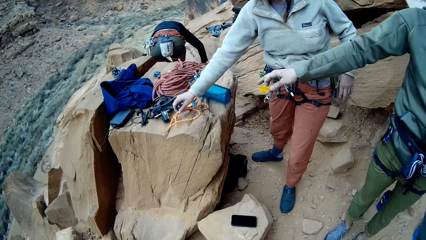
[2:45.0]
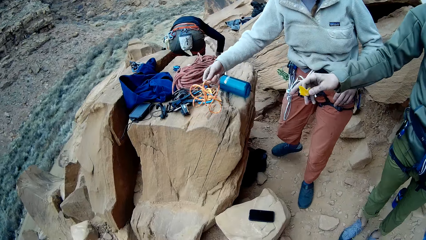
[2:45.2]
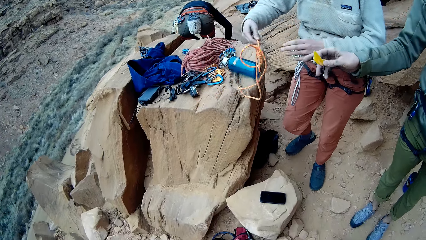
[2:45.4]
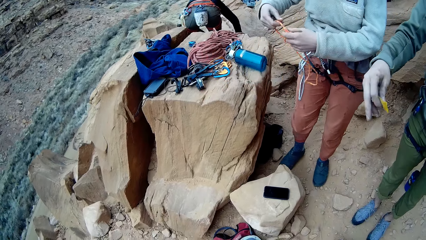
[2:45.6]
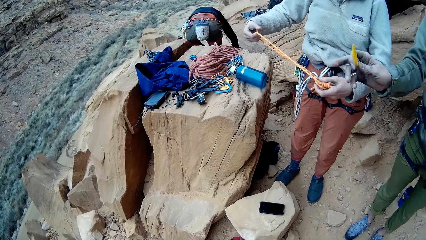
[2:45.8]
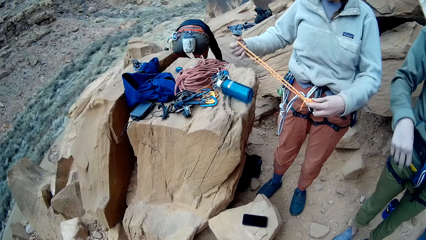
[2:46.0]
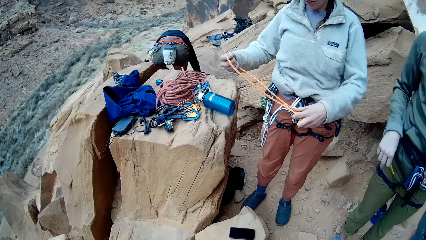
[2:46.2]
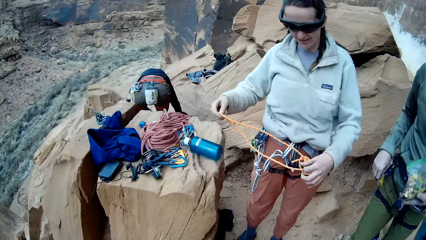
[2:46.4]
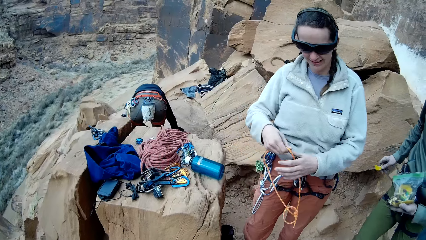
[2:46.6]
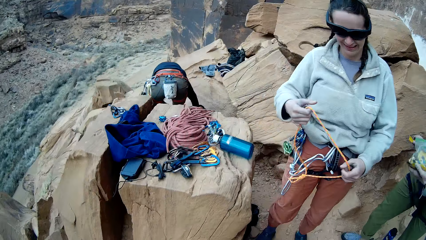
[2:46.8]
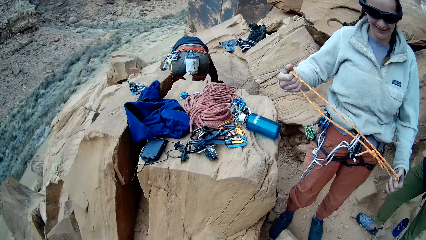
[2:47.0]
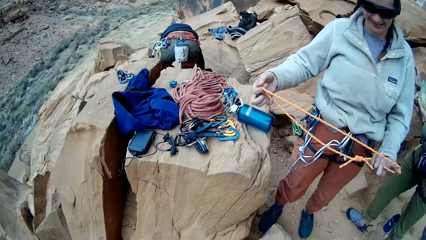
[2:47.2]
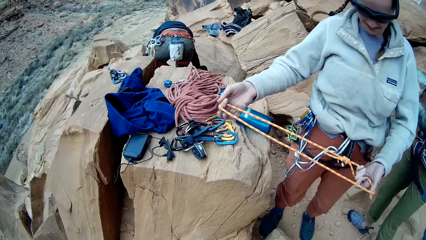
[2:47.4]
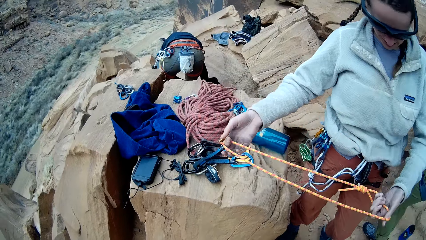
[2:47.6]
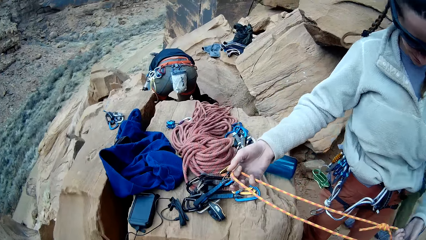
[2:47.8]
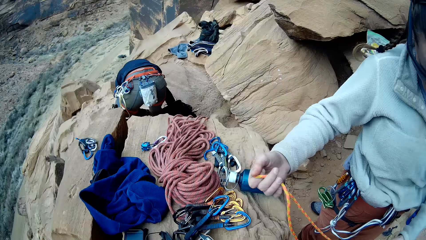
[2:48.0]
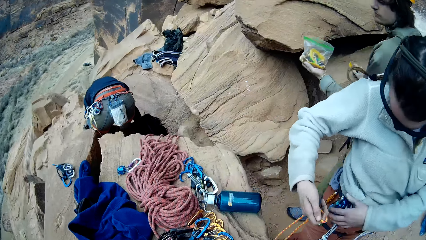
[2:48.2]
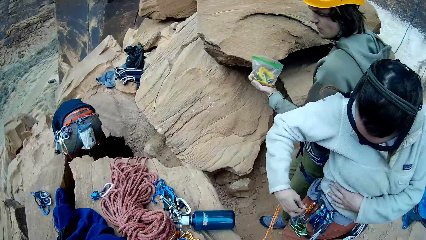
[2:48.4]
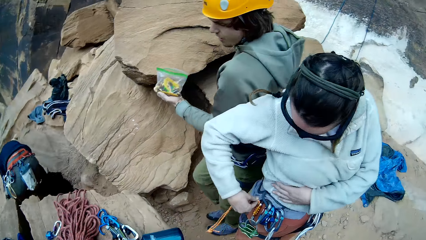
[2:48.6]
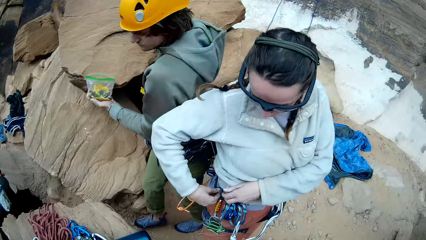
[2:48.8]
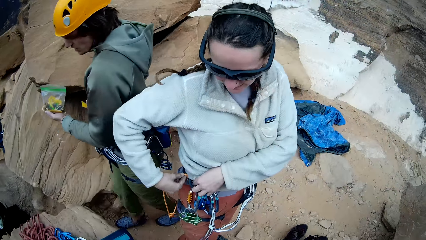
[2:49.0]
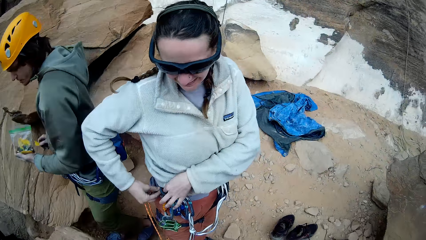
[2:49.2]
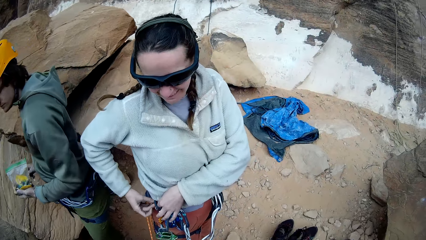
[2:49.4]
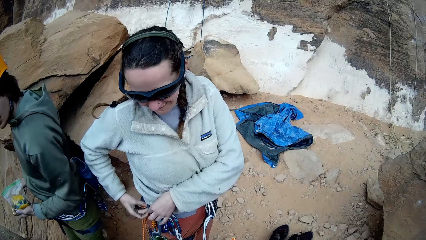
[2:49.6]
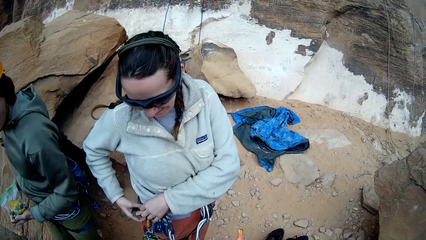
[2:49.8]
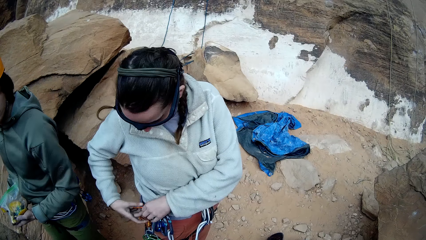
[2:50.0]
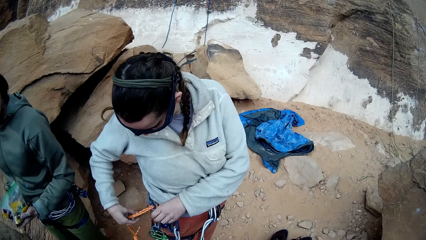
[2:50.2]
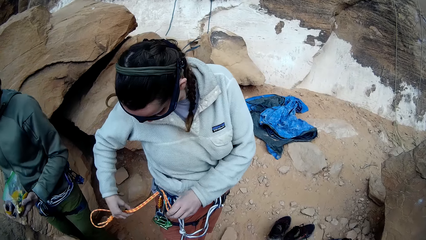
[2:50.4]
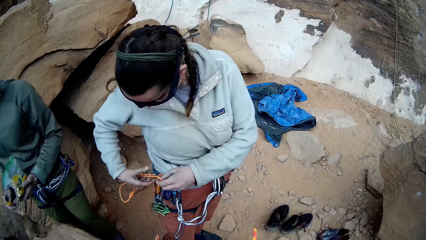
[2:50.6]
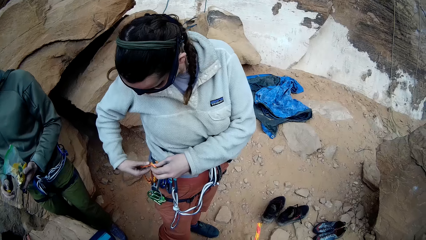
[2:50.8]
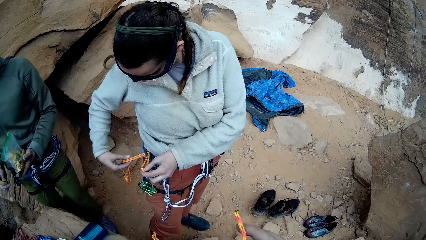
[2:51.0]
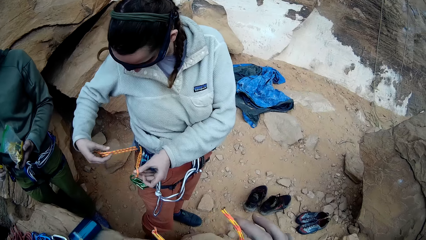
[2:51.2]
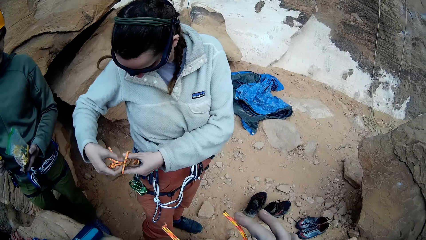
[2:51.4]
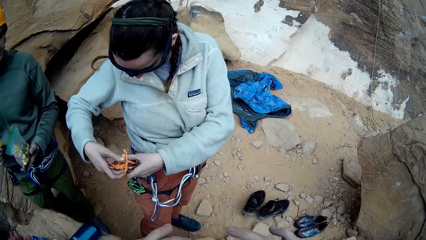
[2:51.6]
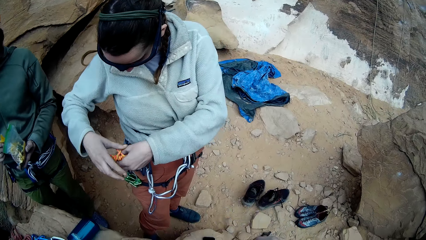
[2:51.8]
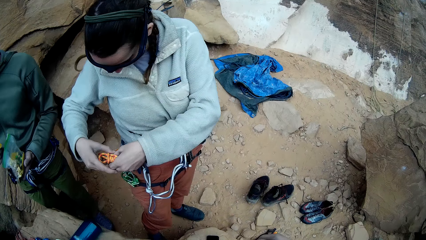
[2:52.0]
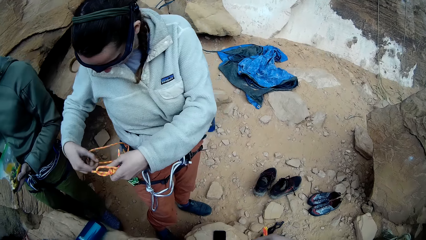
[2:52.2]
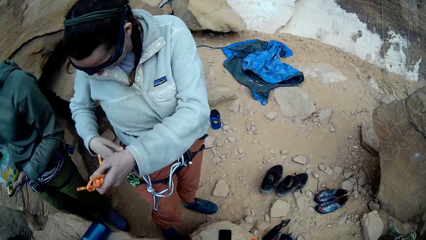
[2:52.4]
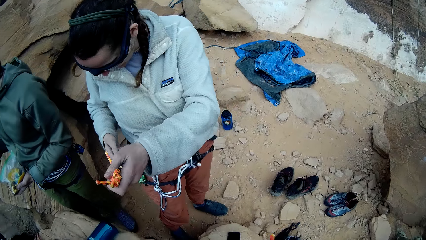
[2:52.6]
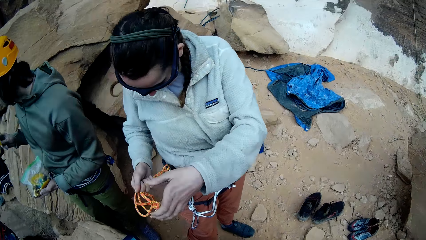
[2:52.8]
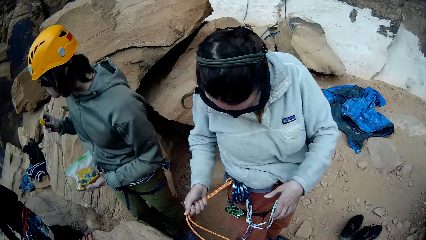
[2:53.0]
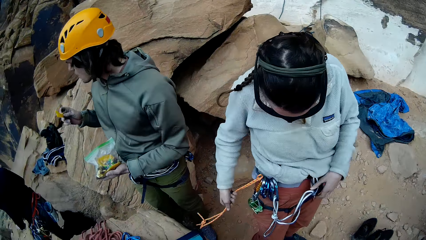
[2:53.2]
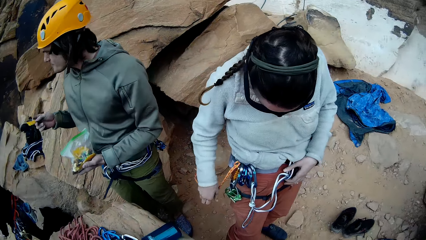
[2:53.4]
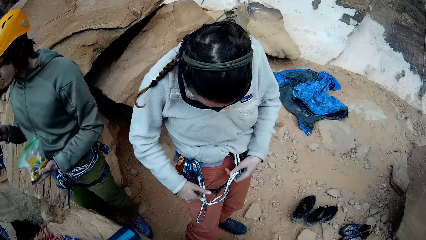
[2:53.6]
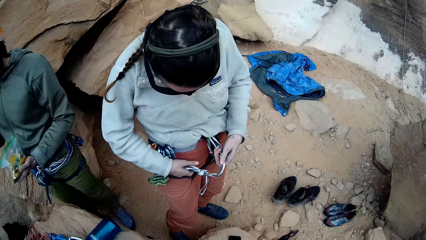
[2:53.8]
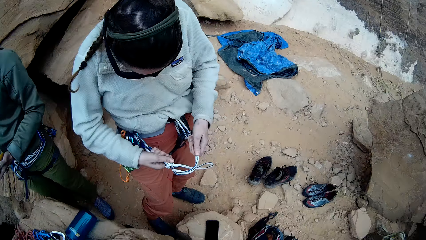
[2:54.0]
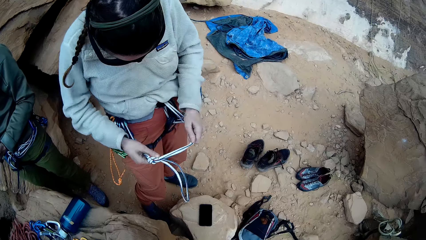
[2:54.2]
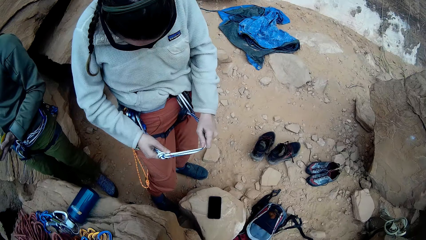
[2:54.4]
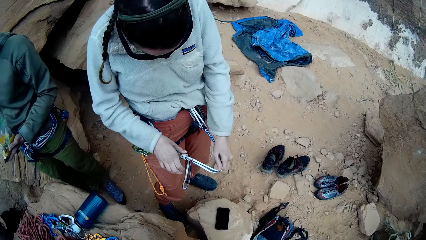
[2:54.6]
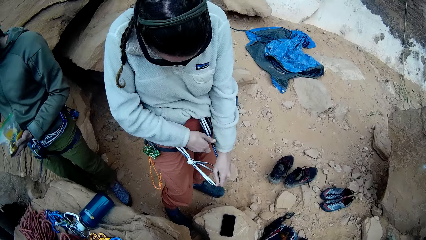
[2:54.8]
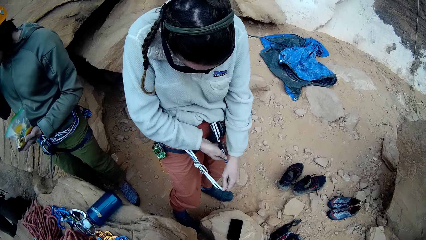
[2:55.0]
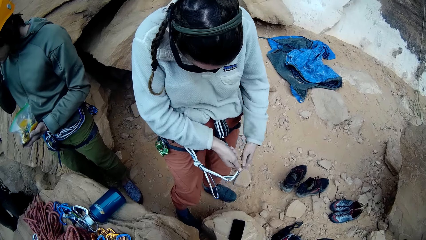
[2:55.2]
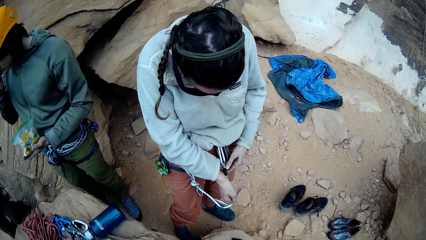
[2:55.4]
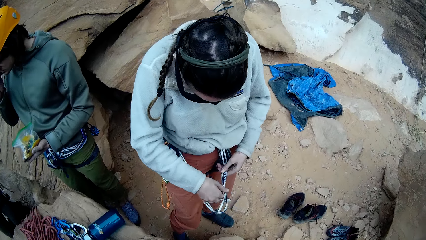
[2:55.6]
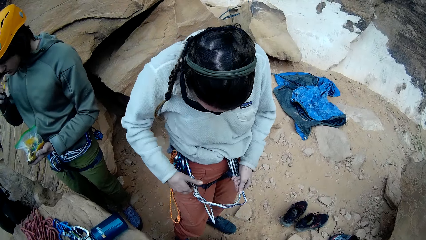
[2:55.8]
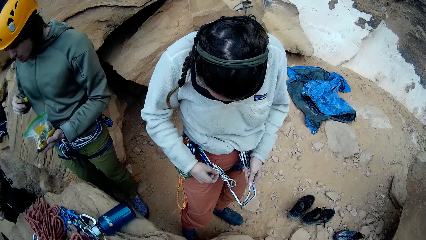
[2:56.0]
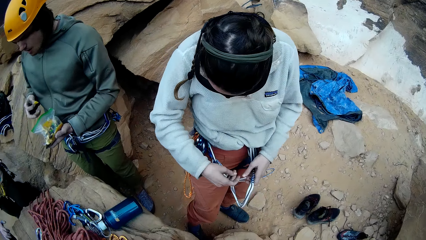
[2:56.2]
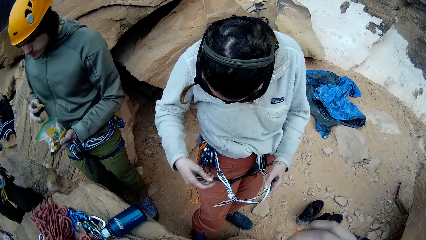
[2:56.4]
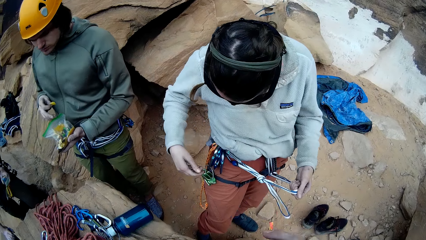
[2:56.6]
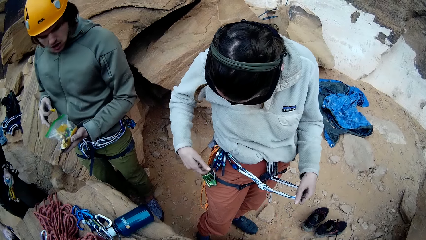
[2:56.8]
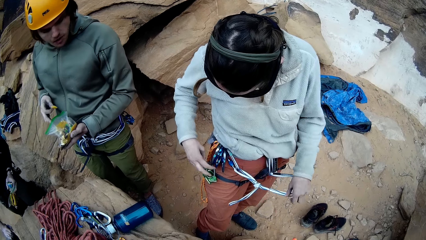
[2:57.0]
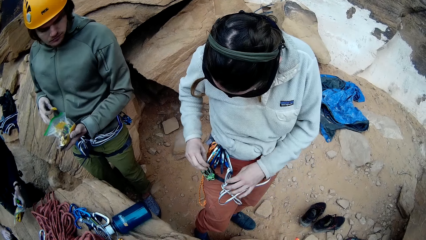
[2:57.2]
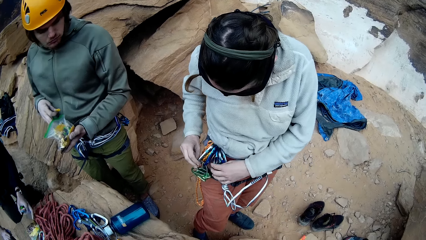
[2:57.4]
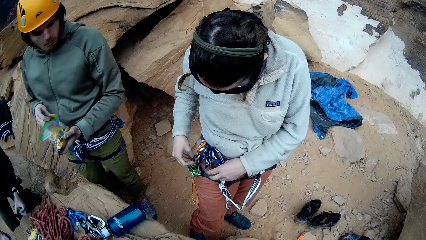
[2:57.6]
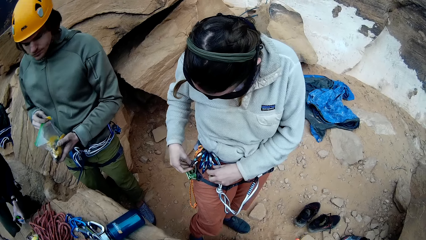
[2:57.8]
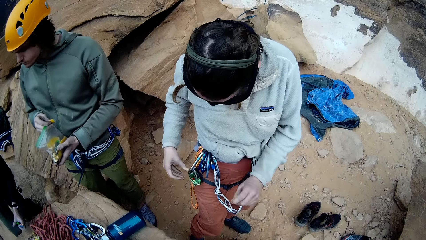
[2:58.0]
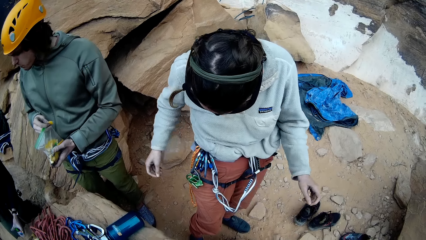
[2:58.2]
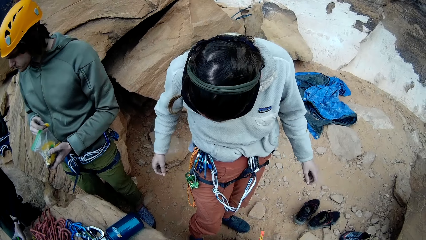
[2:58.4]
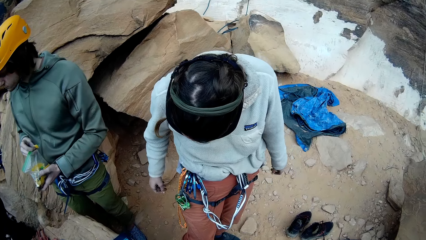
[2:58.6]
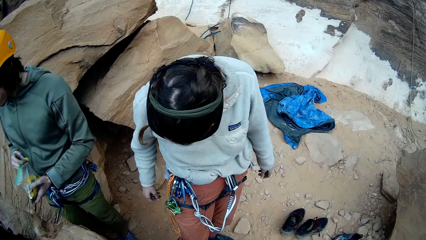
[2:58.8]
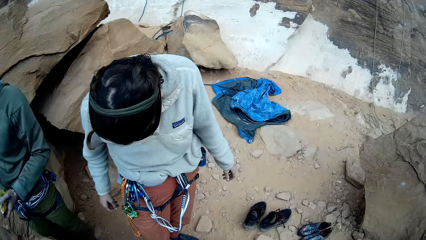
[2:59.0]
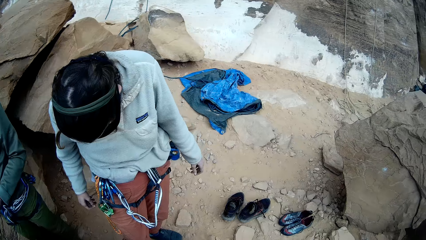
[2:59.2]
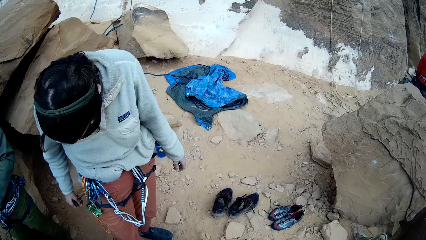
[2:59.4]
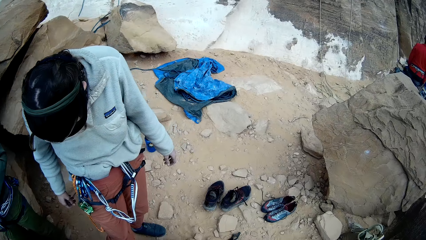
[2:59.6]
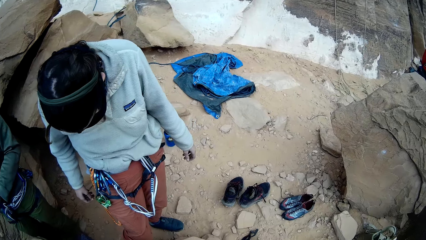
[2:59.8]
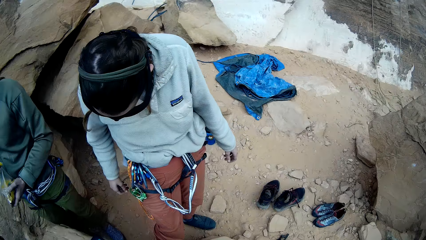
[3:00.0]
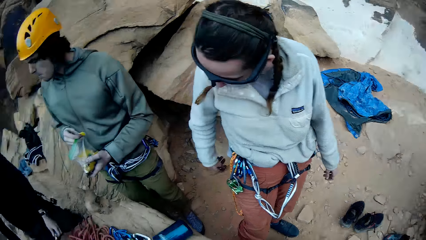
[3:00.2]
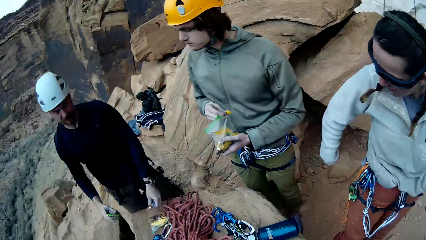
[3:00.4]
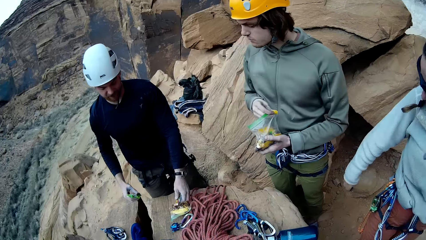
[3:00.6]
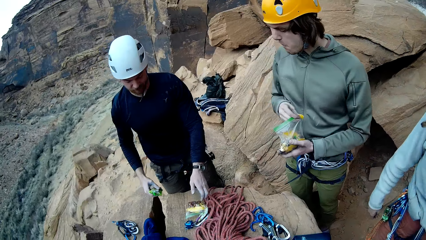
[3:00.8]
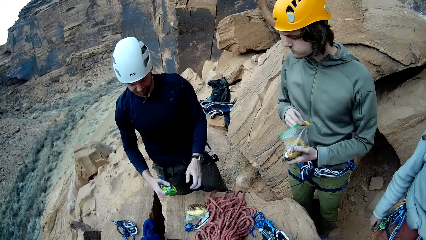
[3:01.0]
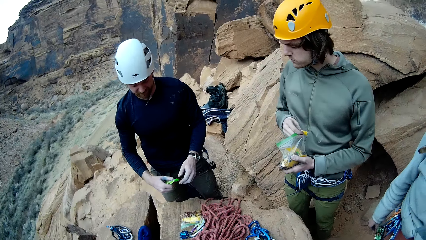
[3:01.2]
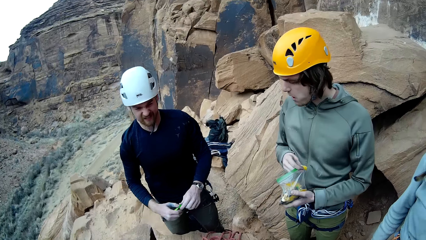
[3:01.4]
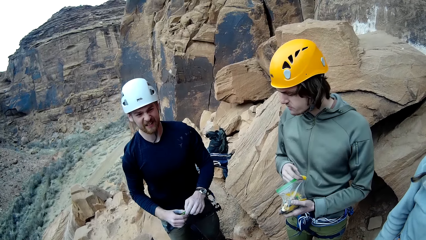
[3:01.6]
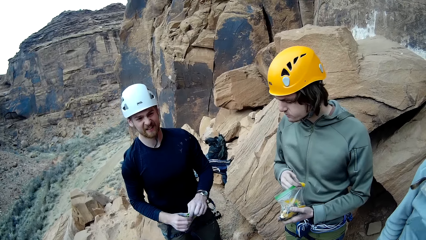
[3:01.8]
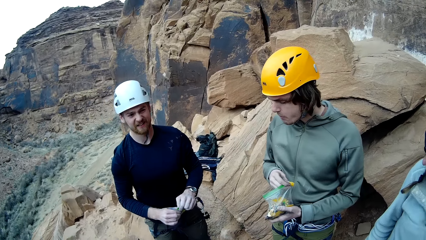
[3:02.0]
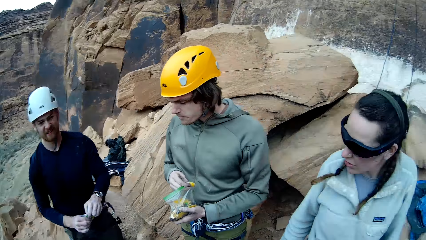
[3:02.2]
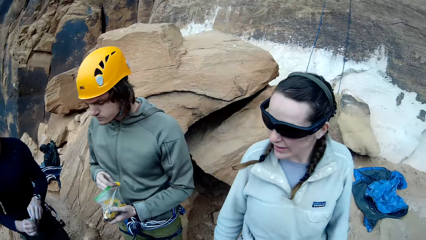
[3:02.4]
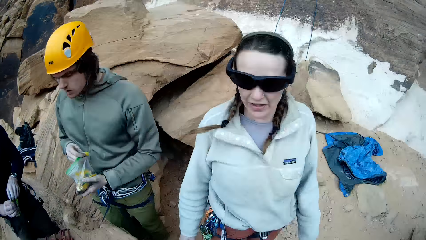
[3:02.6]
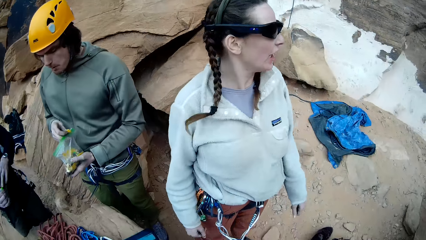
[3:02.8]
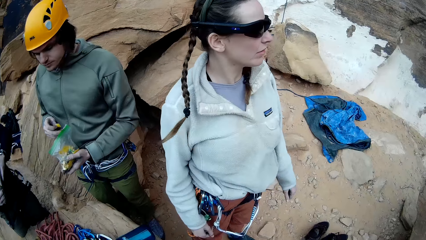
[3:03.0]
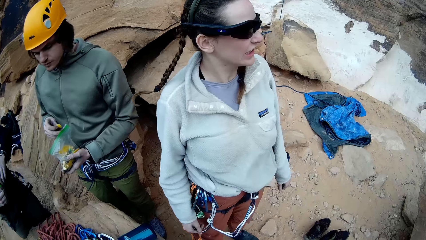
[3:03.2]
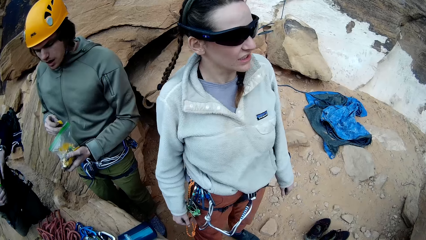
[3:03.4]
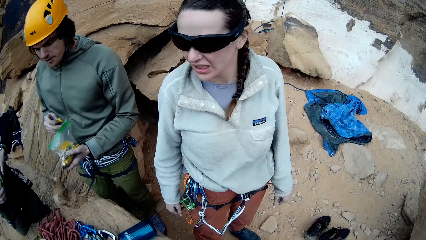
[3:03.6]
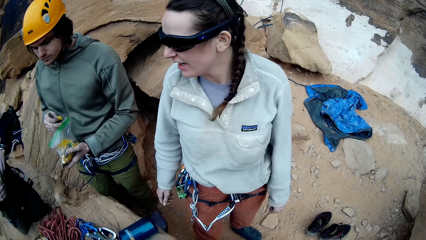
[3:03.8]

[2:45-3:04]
A man interacts with a lady. Another lady picks up a rope from a rock and adjusts the rope on a hand. The man walks around a mountain. The camera wearer looks around the mountain. The other lady ties the rope on her jeans. The camera wearer adjusts the rope on a hand. They look around the mountain. The man eats snacks from a piece of paper. The other lady looks around the mountain. Another man interacts with the first man.
